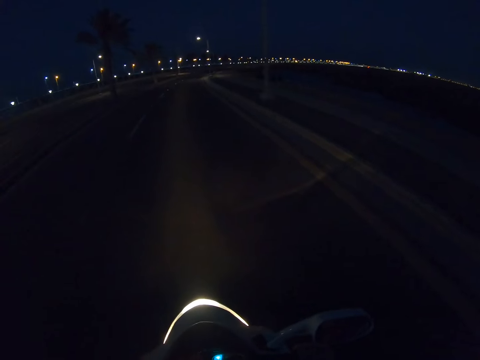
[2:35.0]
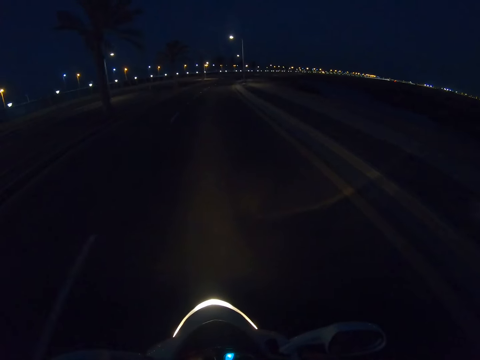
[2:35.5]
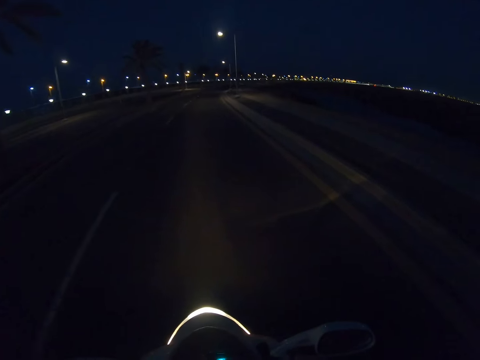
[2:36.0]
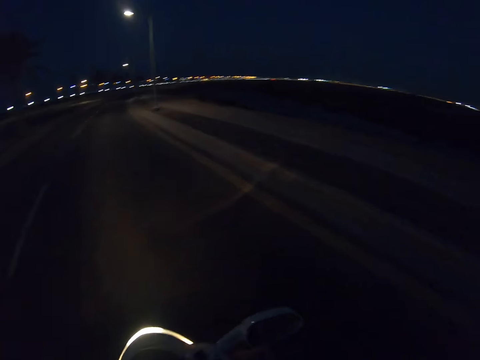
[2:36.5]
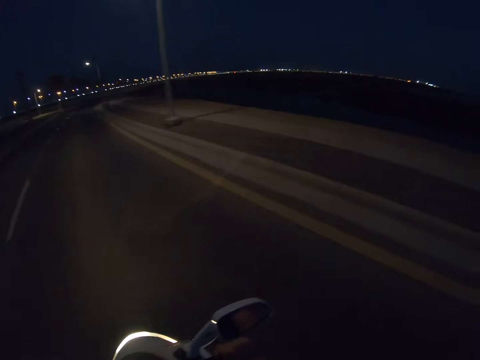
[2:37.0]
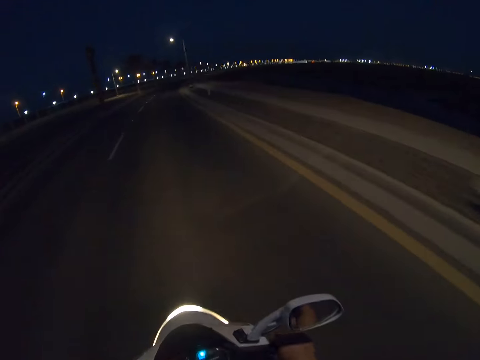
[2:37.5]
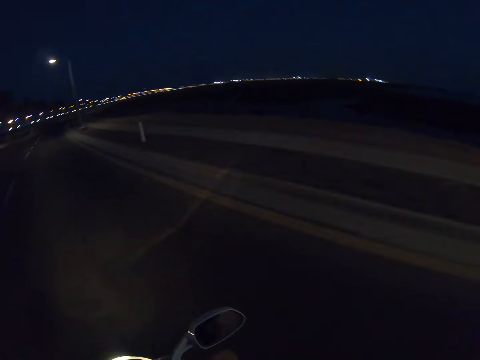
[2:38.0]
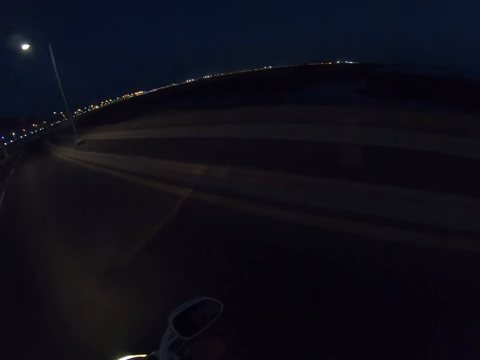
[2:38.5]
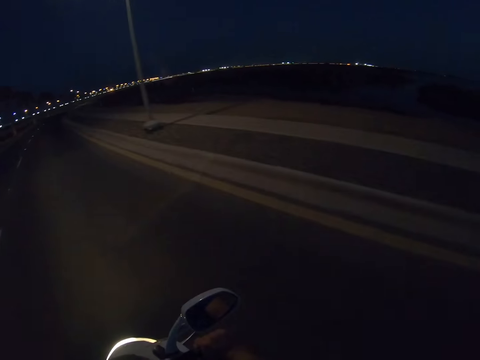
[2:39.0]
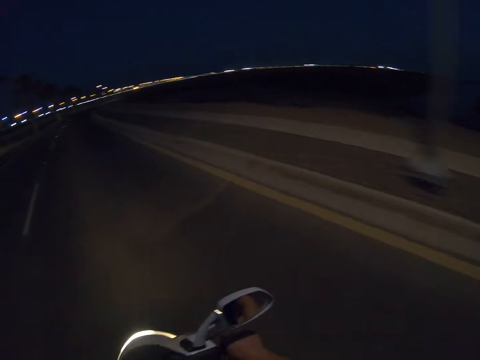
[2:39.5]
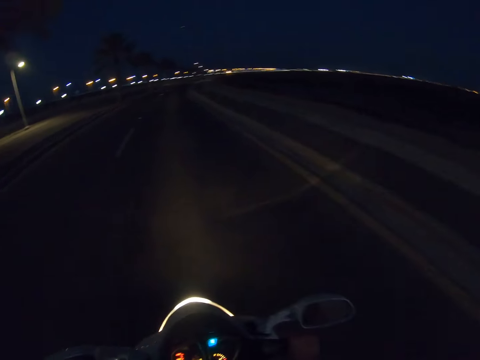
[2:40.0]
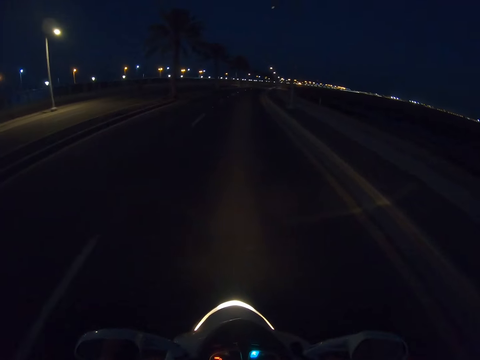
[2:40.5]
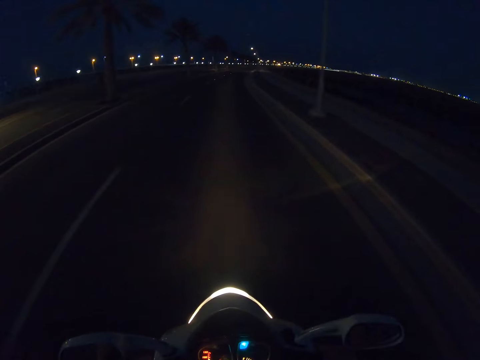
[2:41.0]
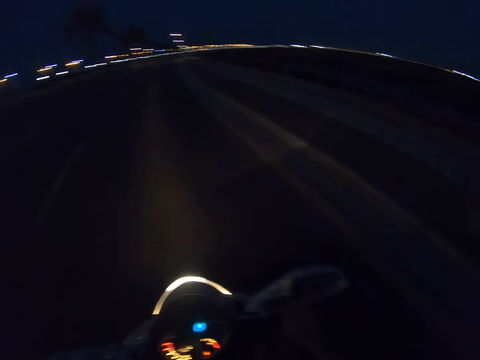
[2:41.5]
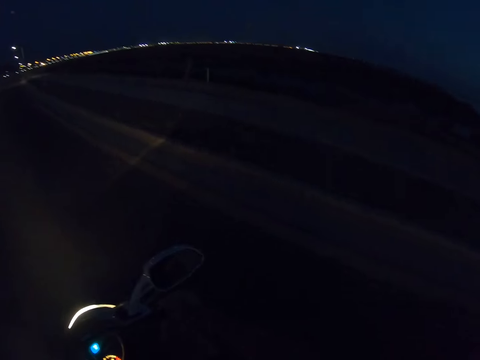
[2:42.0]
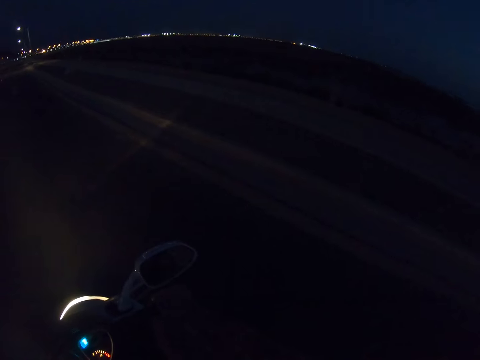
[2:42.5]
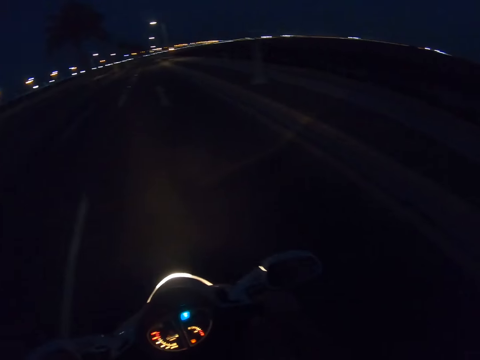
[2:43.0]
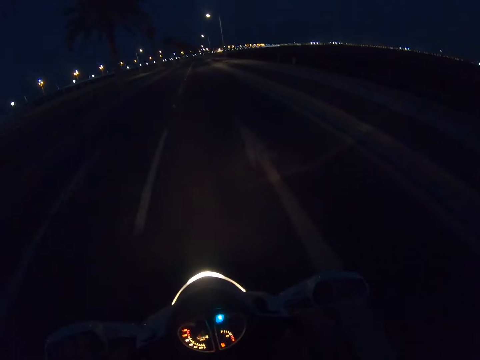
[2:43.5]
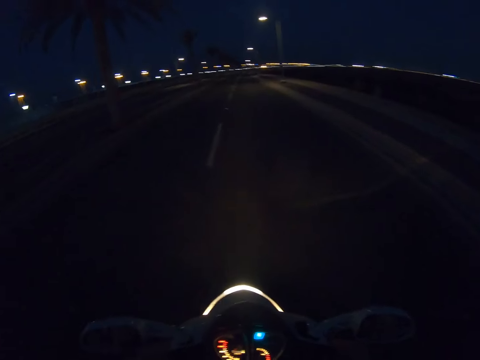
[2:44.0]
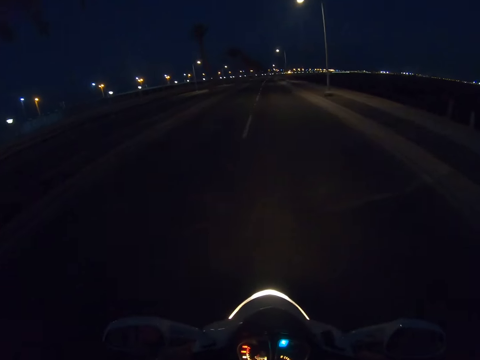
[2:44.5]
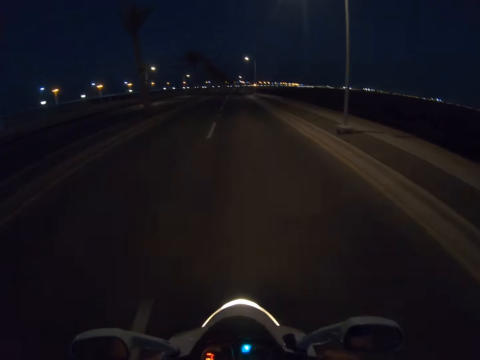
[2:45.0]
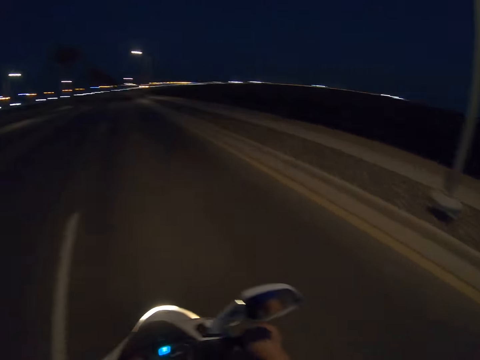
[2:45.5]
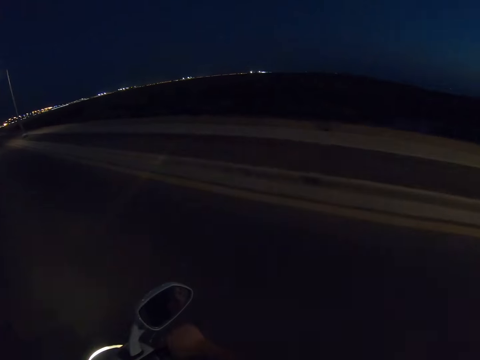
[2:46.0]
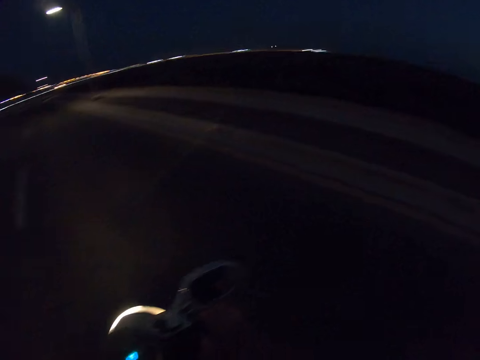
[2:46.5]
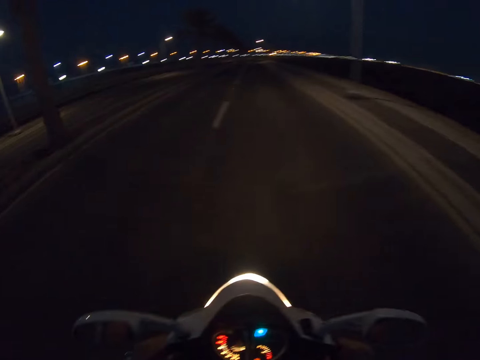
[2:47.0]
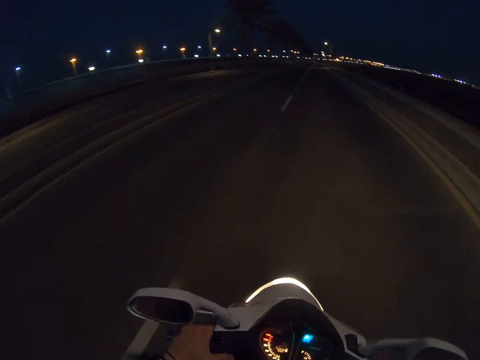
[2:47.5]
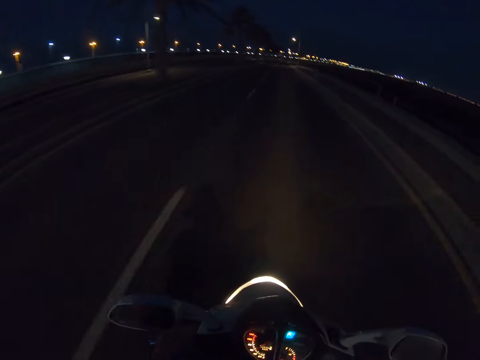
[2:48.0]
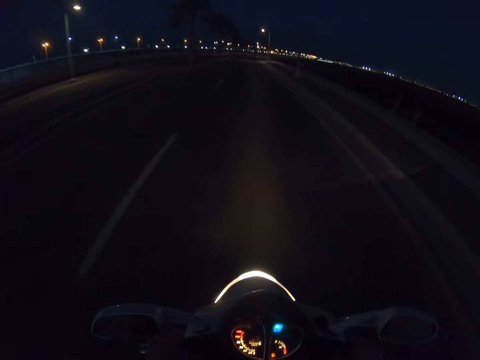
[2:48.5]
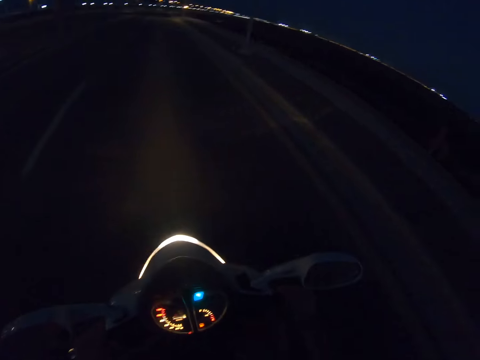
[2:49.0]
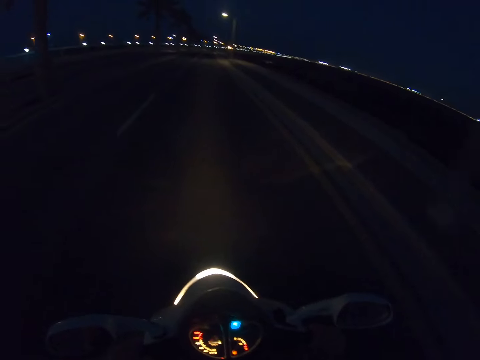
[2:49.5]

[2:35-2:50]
The camera wearer looks around the road. They ride a motorbike on the road. They look around the road. They ride the motorbike on the road.

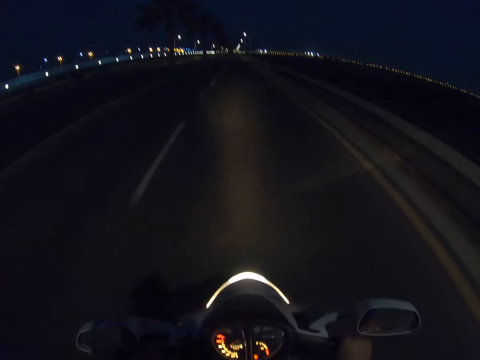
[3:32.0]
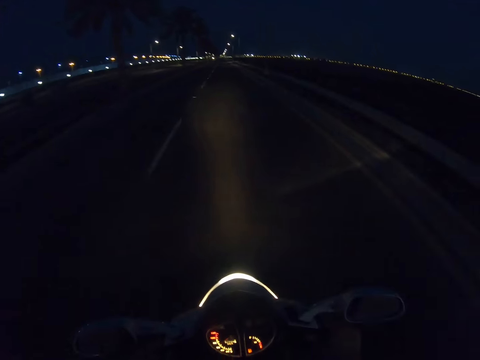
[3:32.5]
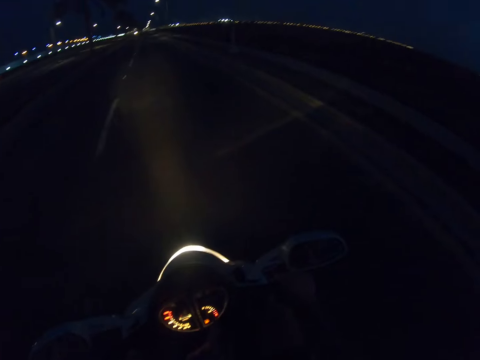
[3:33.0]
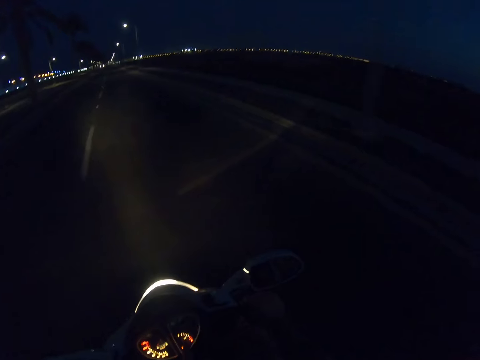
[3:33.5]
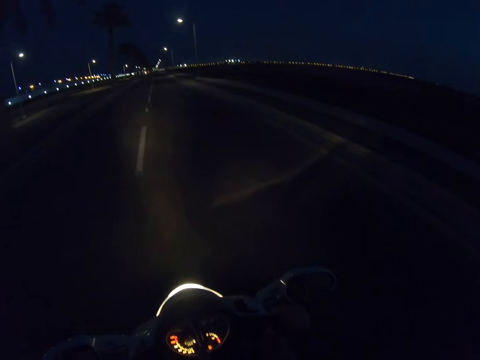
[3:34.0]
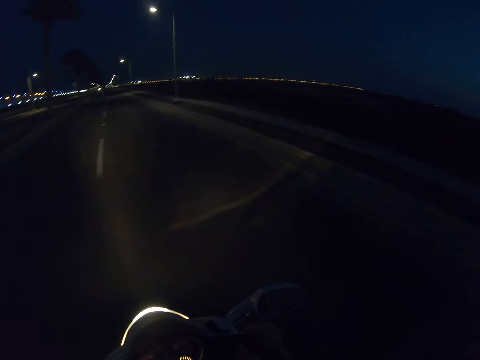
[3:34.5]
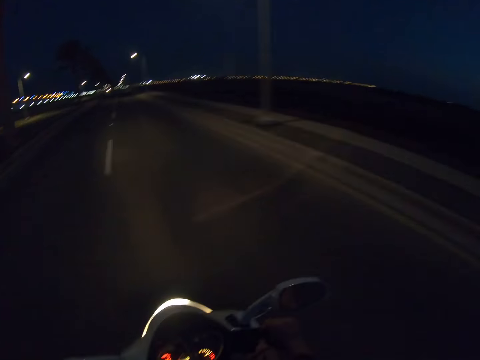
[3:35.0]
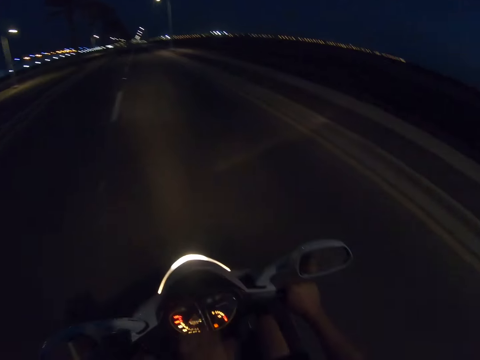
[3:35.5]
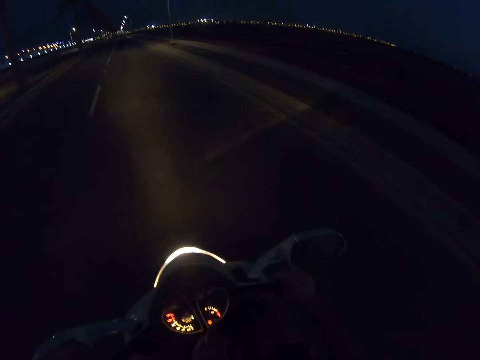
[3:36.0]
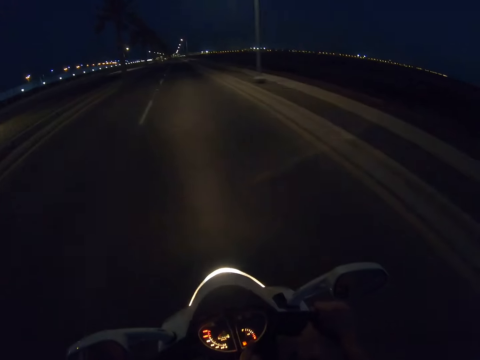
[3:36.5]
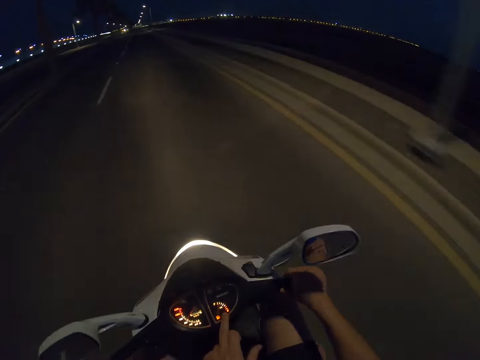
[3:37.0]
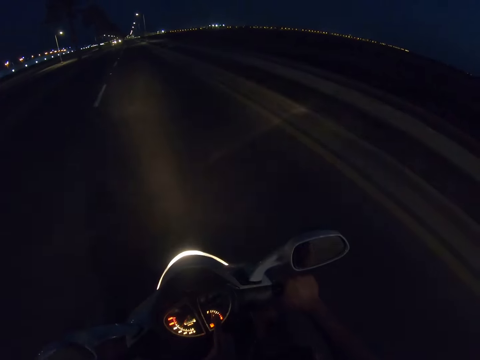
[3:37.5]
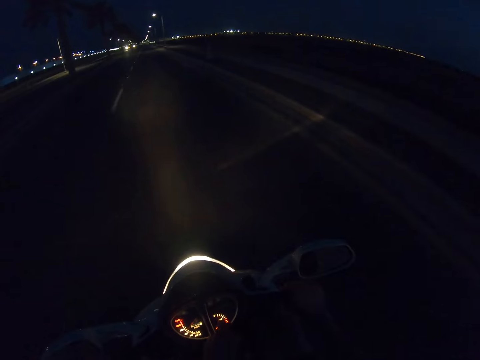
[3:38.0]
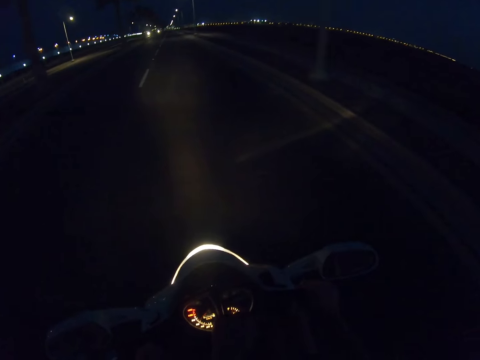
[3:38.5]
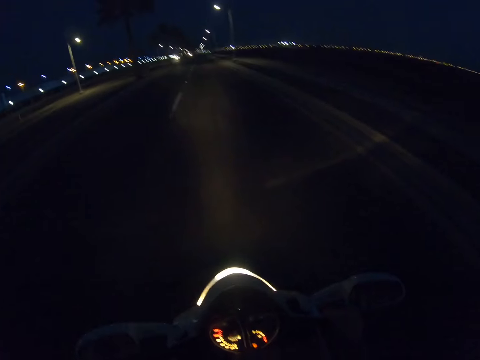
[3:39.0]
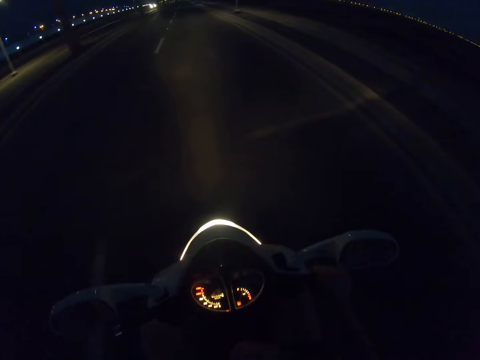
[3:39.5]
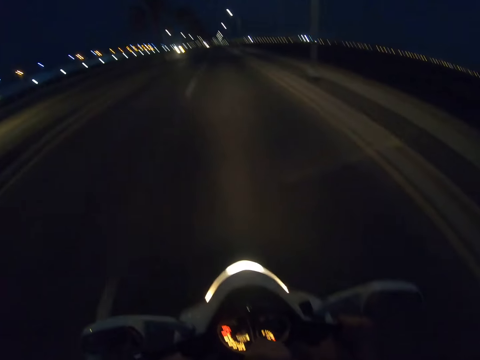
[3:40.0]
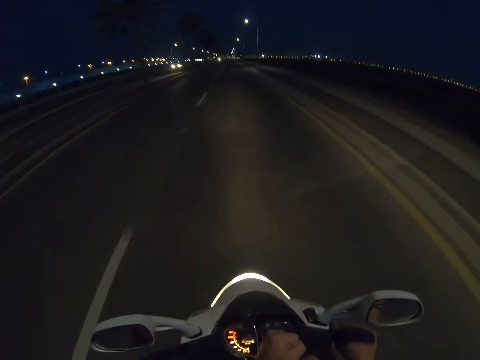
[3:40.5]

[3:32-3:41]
The camera wearer looks around the road. They ride a motorbike on the road.
